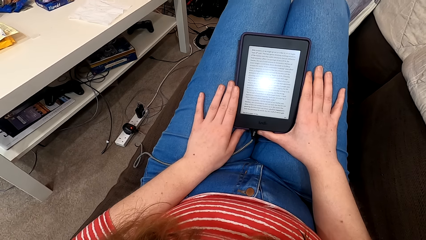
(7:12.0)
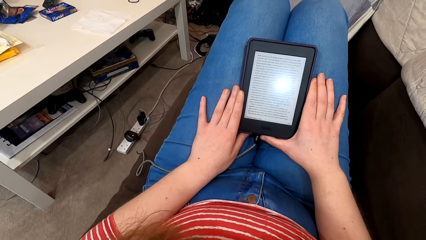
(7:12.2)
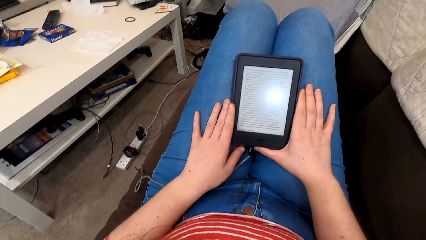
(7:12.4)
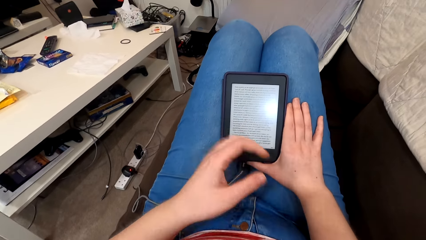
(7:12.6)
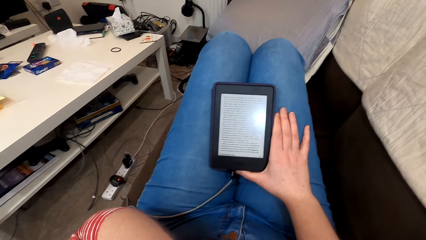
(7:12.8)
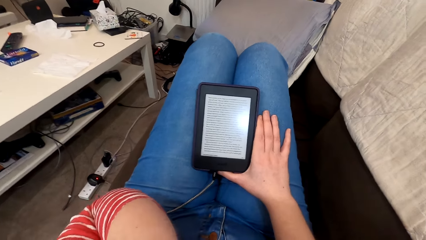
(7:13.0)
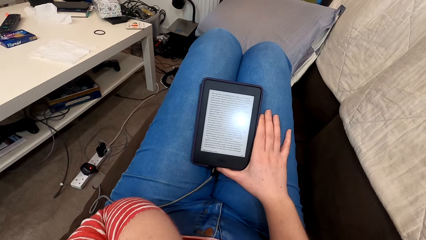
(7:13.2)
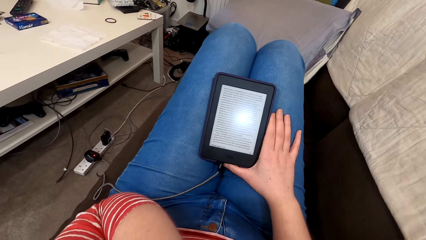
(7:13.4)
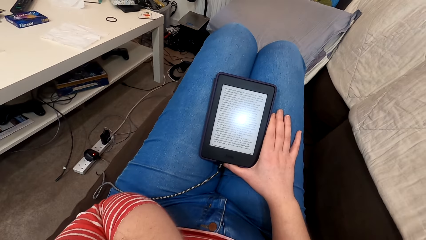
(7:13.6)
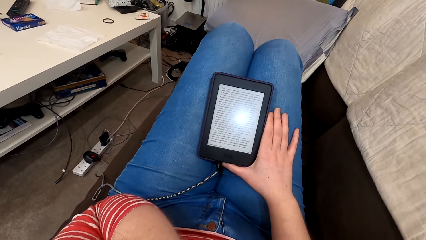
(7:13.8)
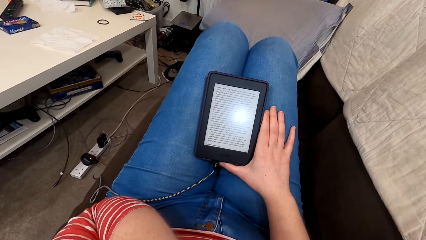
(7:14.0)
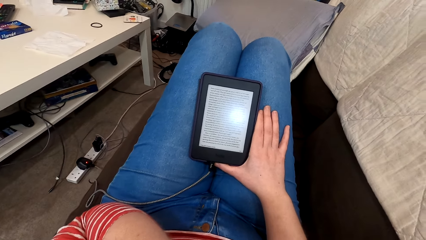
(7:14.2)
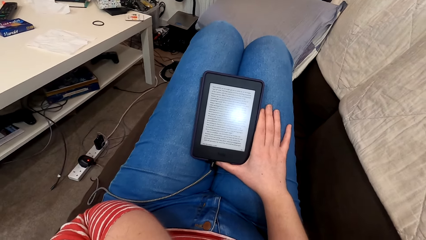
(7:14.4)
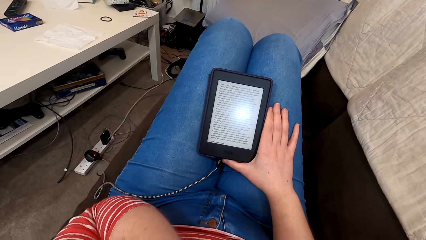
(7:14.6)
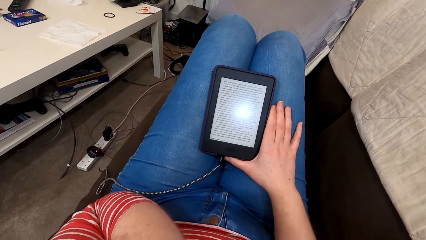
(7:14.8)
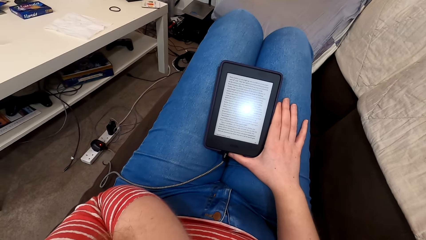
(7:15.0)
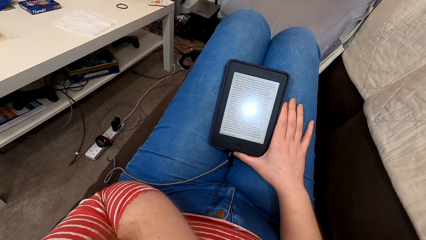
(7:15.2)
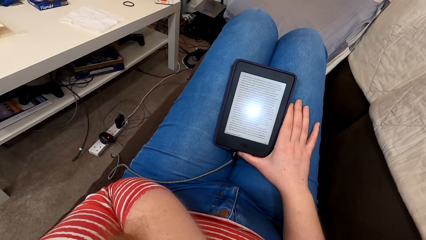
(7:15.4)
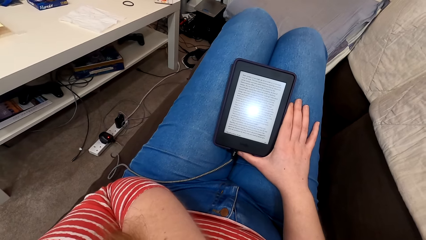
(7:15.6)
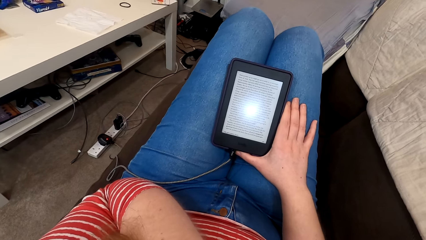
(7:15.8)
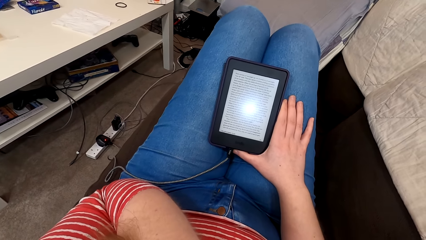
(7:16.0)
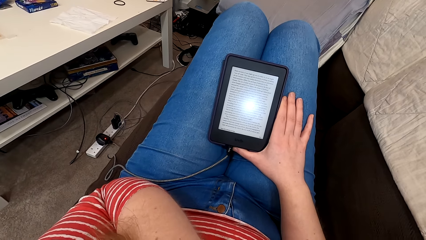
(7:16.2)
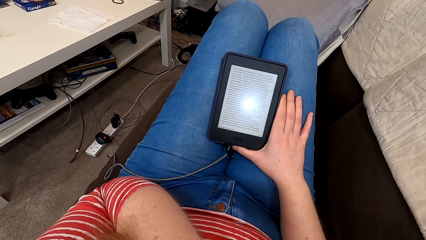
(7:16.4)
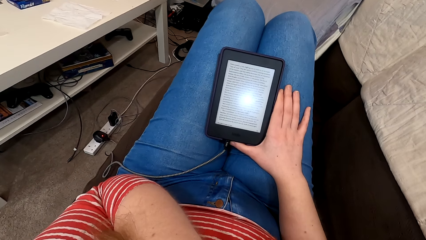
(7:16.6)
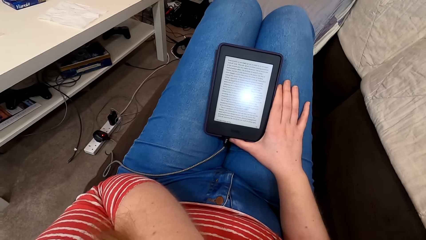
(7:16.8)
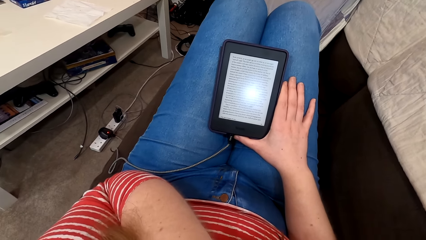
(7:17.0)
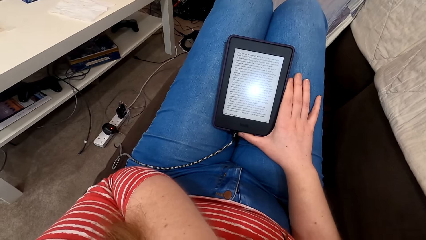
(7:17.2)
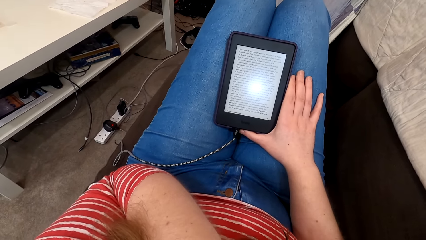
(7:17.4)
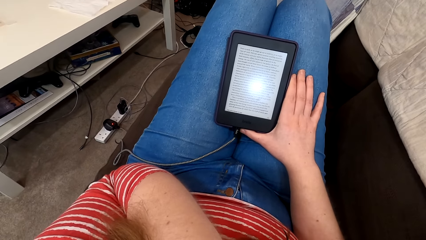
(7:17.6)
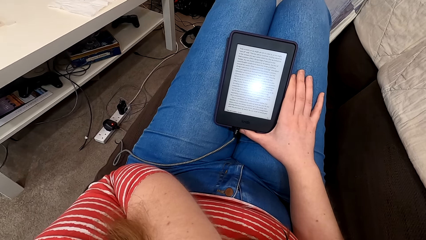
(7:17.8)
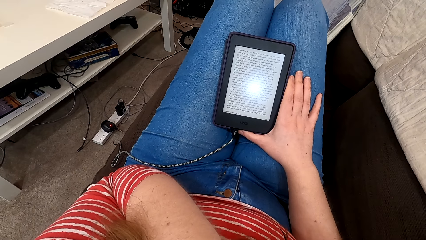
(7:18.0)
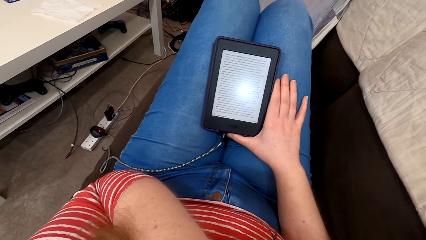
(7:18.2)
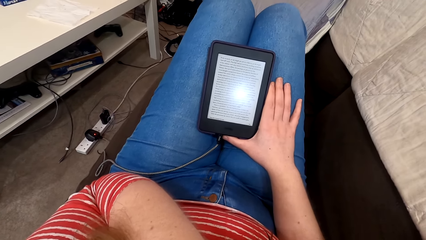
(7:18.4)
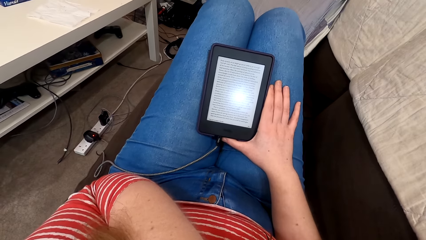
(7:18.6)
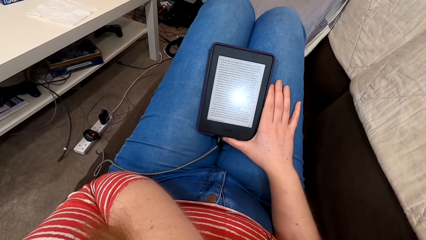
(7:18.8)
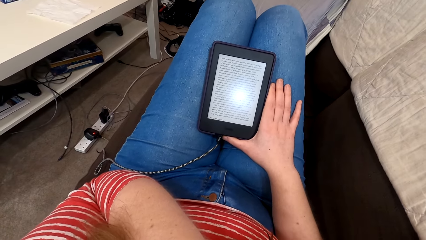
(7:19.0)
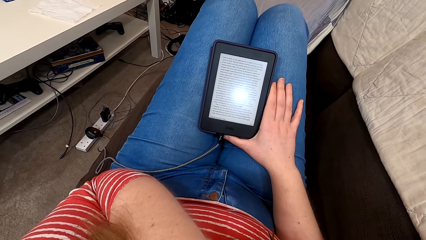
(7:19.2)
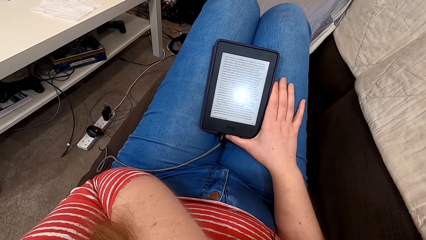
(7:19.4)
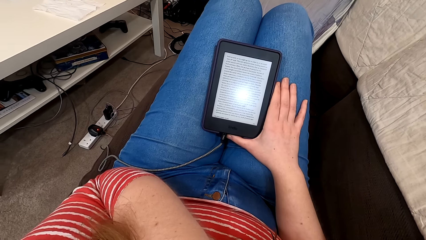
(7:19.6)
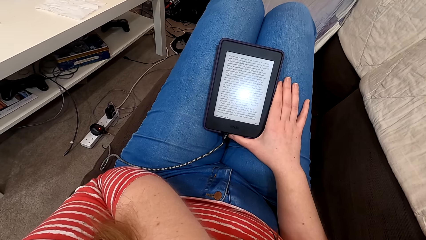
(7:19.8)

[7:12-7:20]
The camera wearer raises the hand. They read from the tablet.

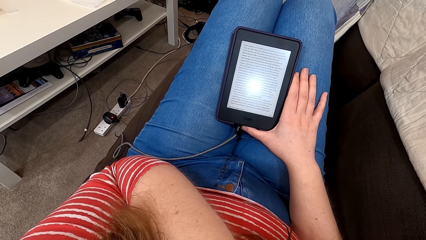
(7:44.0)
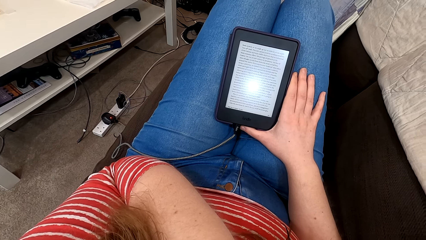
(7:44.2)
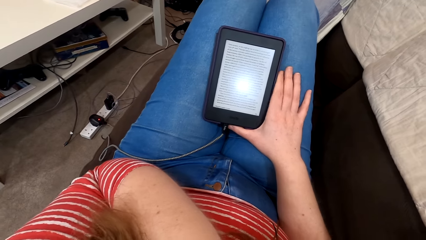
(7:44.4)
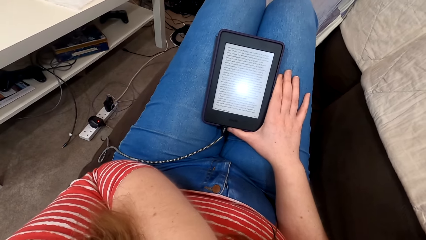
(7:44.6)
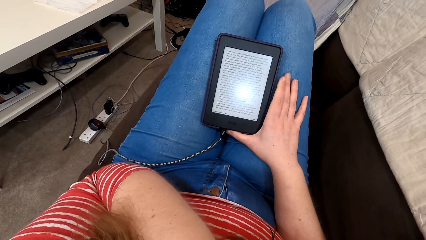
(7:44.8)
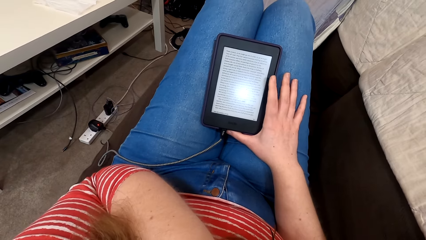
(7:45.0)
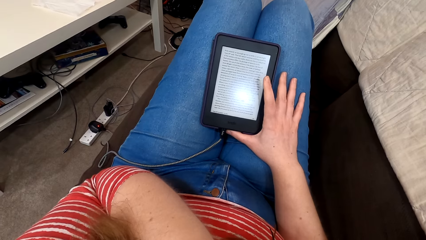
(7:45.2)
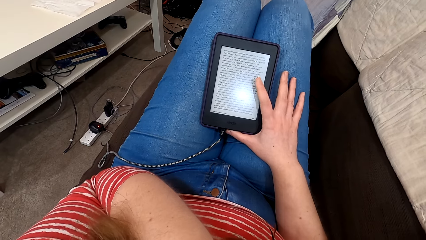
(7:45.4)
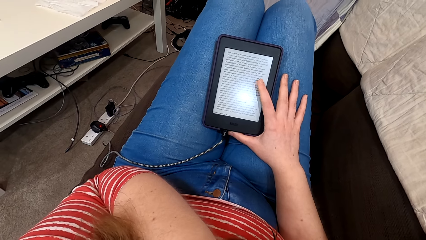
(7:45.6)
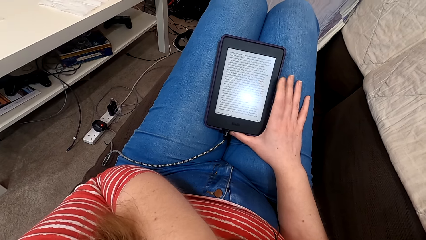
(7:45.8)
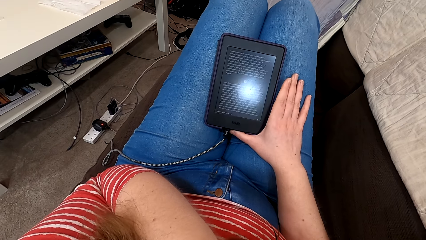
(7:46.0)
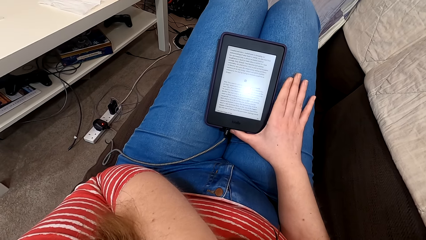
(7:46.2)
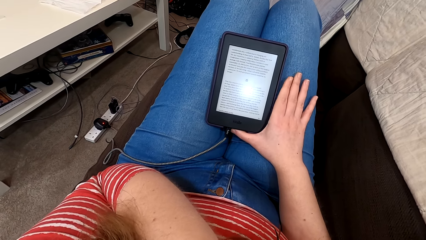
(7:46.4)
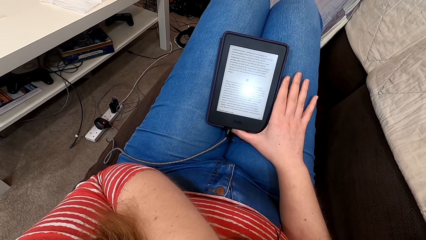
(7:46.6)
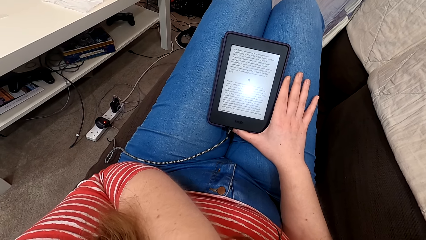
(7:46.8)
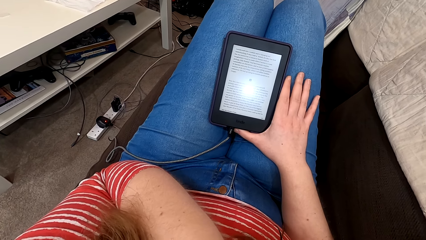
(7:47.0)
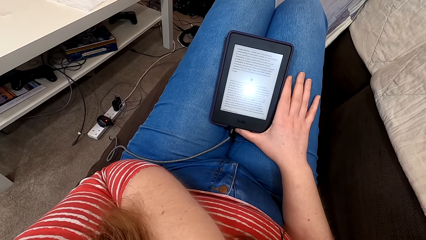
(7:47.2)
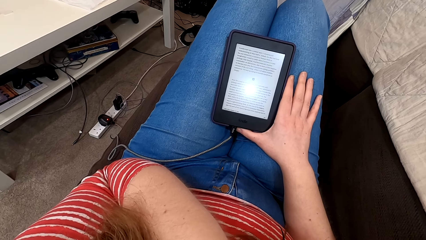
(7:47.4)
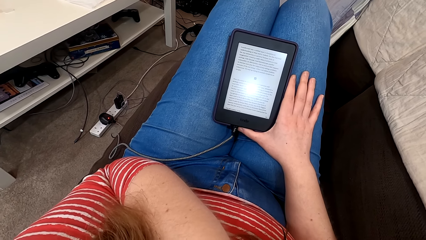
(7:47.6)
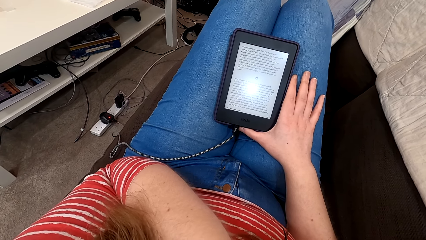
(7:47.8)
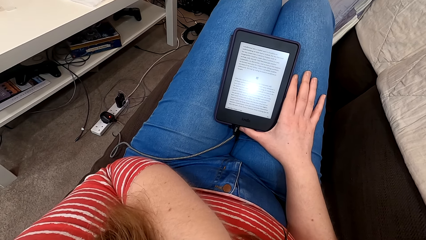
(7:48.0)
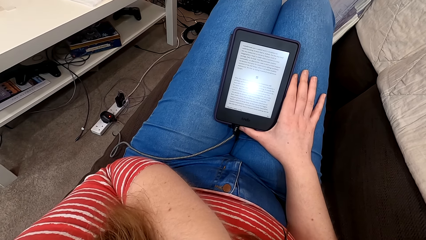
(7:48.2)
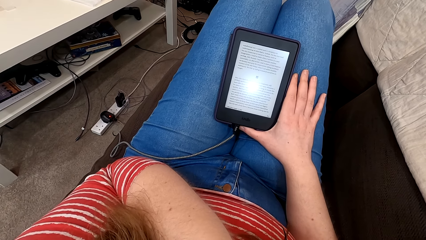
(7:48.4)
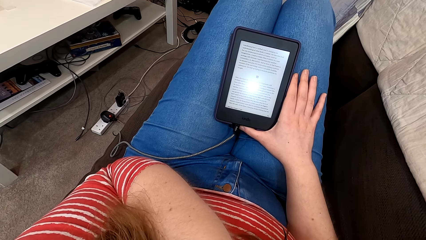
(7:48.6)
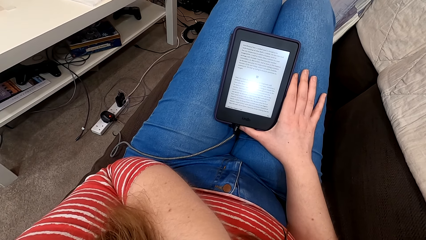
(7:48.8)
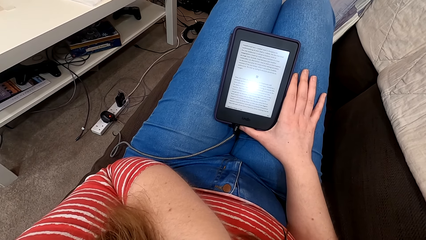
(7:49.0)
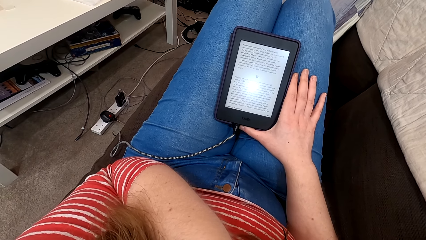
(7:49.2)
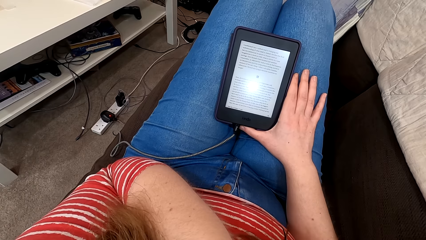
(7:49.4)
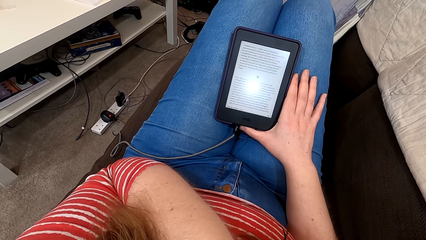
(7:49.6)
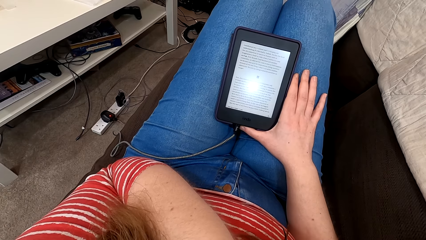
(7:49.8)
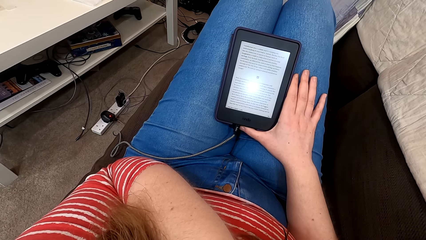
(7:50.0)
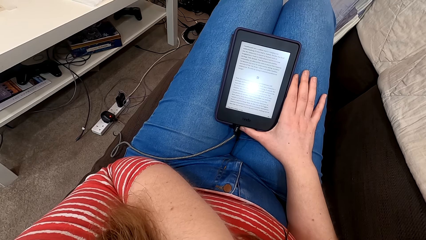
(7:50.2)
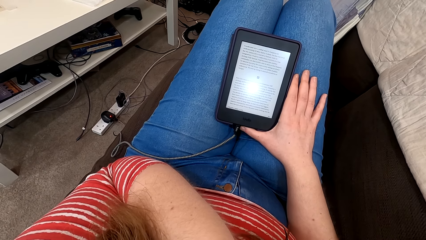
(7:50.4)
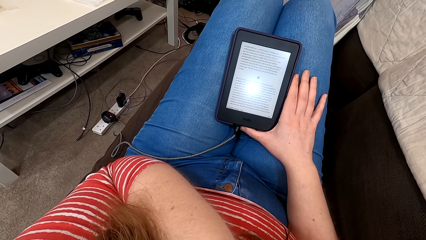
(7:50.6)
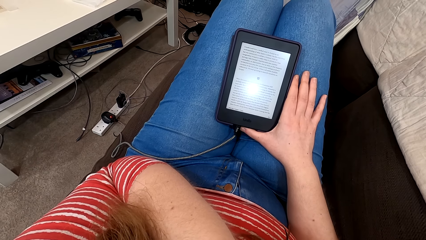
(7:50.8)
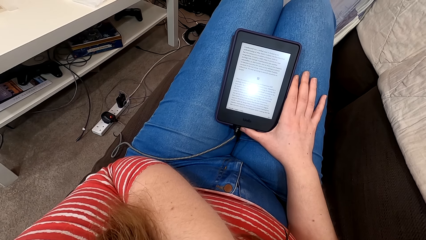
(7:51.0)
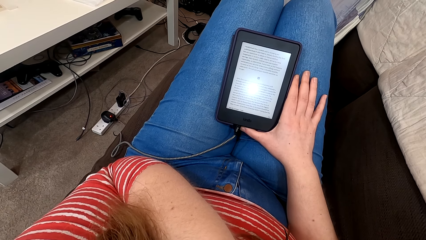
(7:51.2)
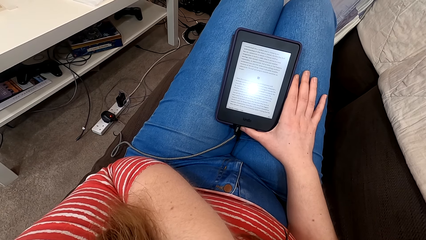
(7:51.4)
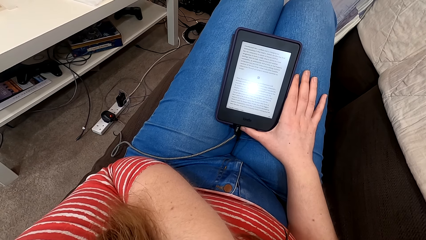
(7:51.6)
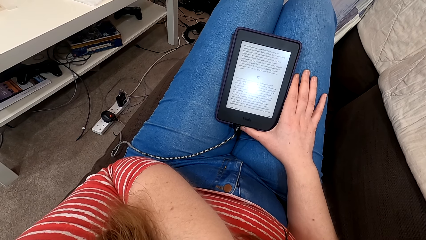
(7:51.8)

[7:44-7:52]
The camera wearer taps the screen of the phone. They read on the phone.
